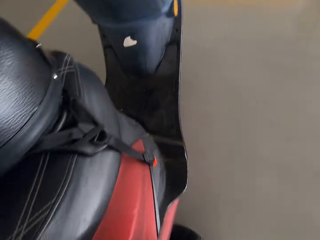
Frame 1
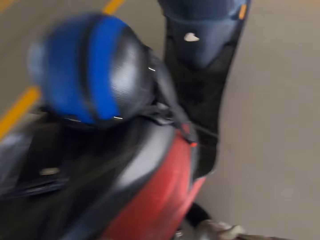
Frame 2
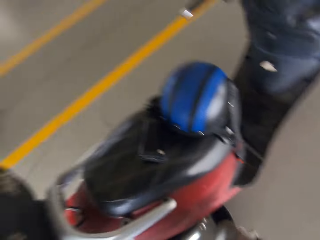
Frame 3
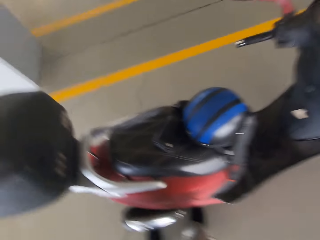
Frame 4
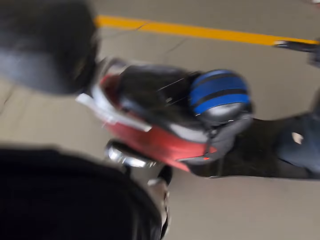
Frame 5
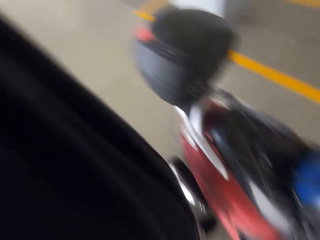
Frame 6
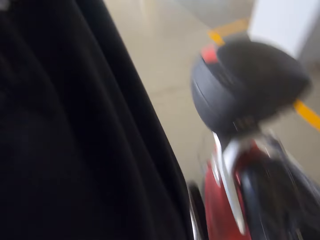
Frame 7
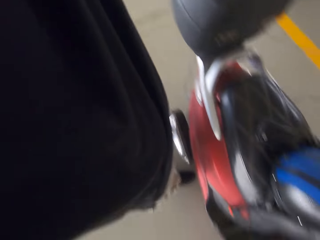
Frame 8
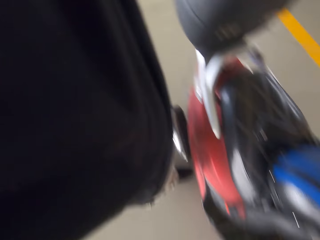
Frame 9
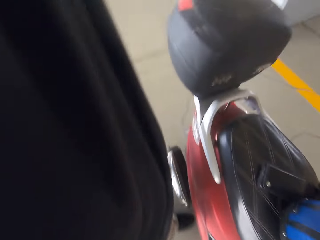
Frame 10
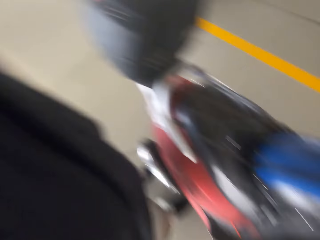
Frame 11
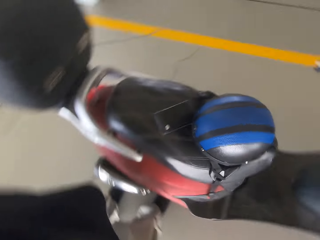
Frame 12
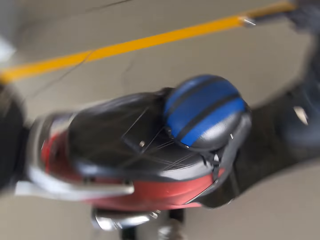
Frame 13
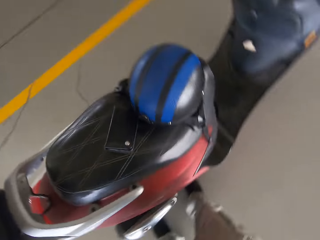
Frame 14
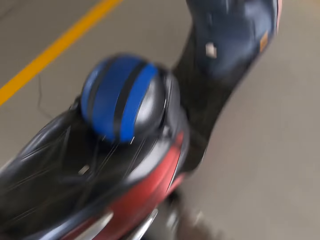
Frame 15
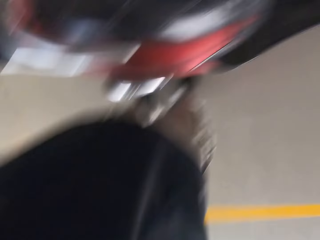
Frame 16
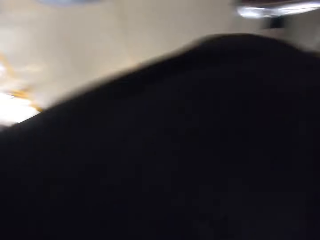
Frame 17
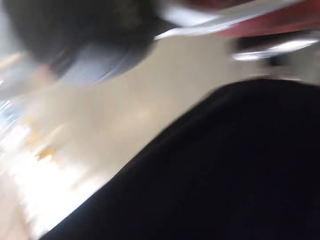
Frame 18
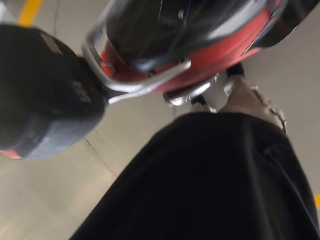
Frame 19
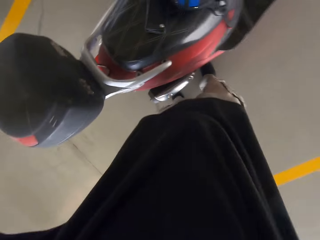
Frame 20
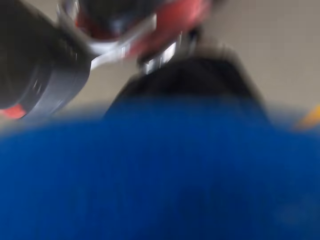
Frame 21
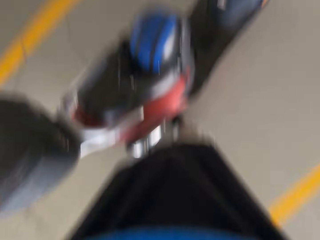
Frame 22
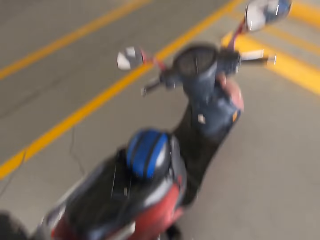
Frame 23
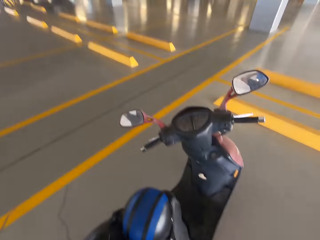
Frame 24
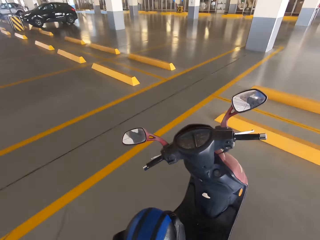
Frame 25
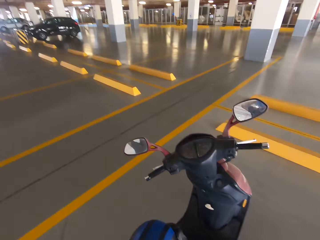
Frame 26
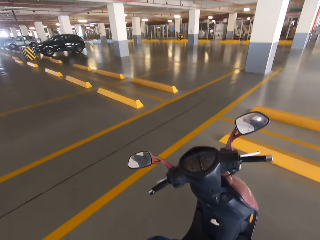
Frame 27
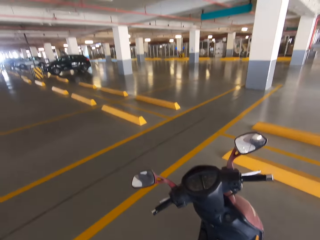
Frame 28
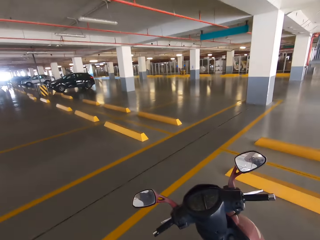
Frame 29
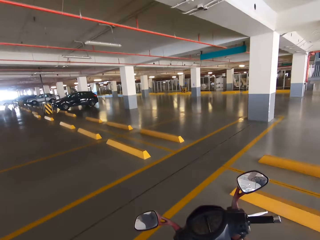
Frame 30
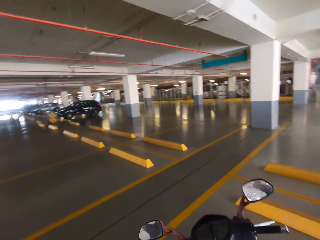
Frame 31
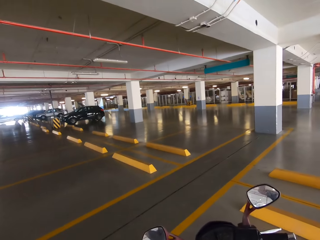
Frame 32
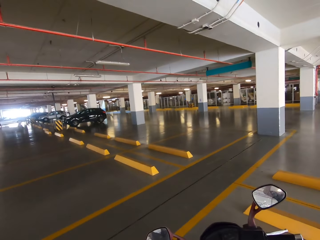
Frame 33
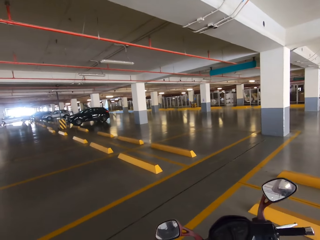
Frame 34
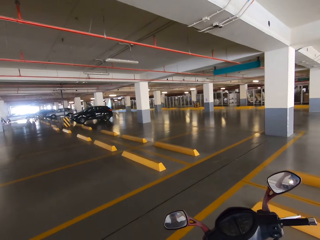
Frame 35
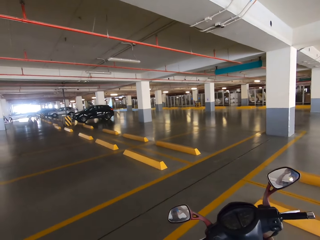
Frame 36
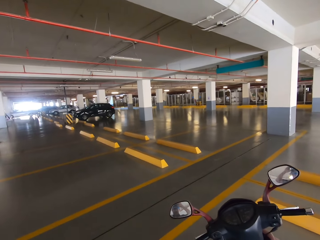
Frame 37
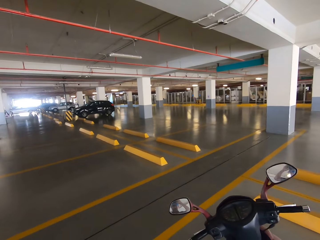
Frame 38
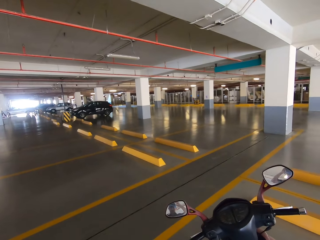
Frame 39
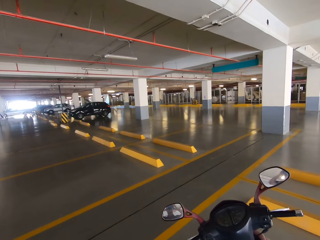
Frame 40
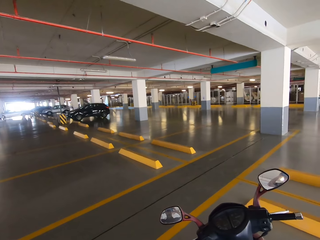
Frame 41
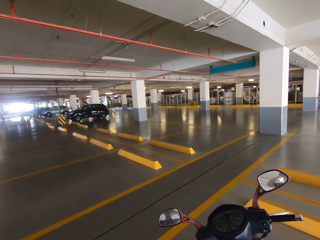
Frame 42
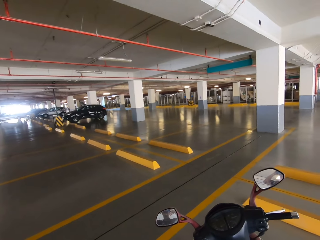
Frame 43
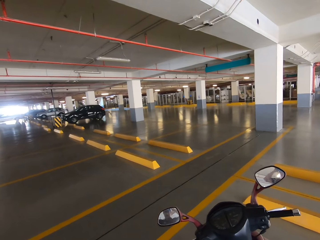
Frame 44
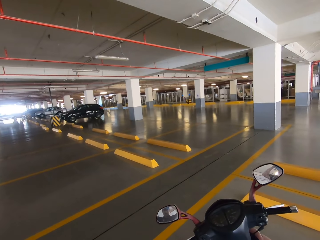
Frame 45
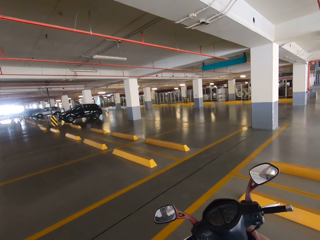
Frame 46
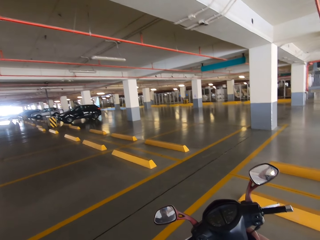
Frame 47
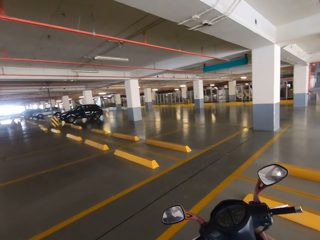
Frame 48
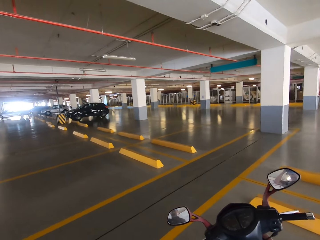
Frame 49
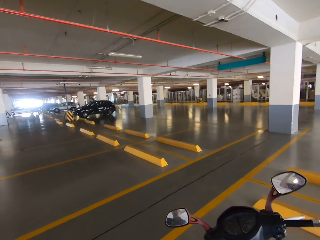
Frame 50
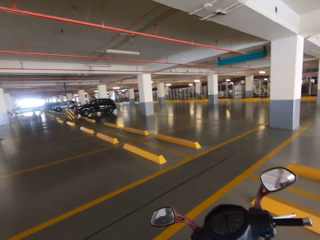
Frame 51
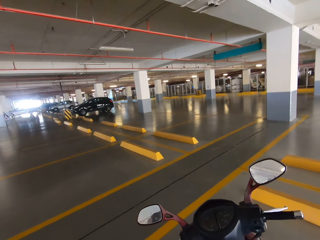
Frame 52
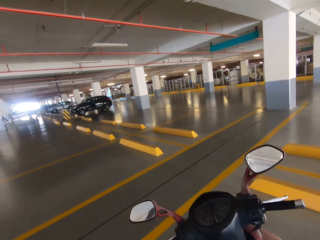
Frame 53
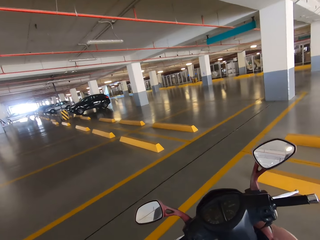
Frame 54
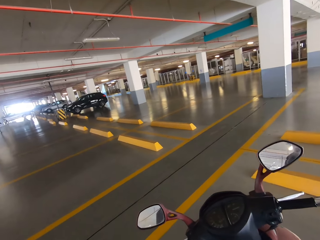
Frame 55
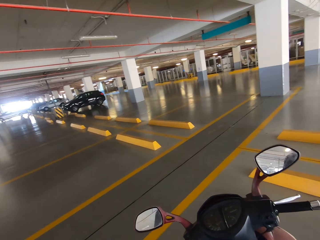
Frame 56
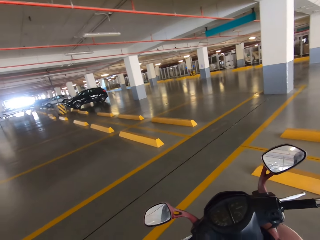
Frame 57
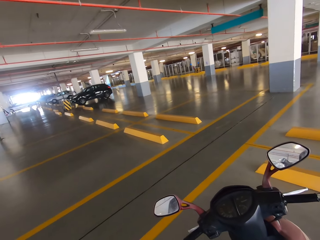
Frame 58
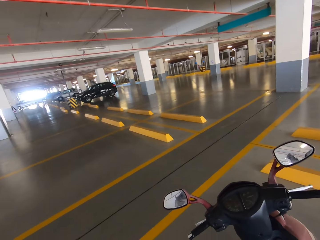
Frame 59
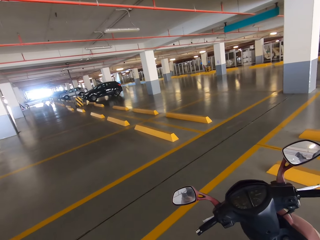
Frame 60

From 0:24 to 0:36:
The camera wearer walks to the bike. They look around the basement parking.

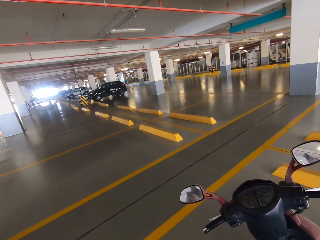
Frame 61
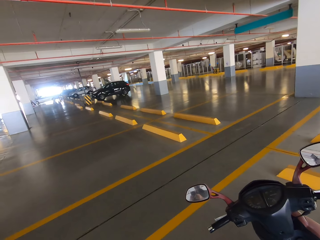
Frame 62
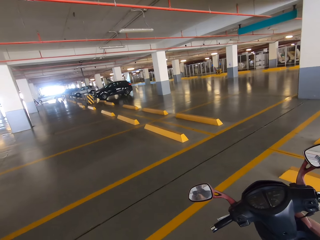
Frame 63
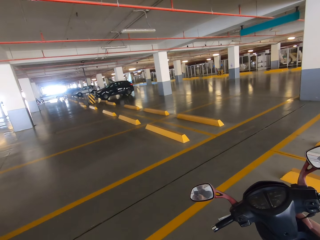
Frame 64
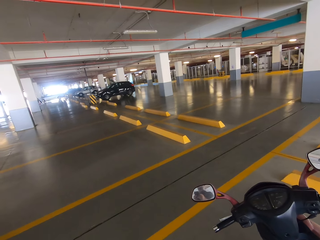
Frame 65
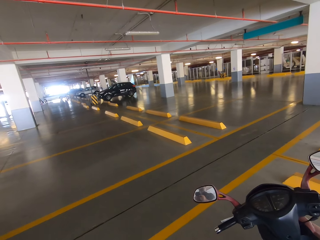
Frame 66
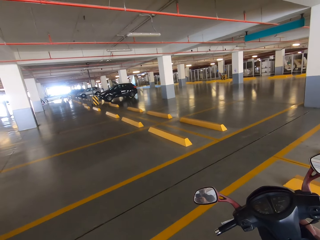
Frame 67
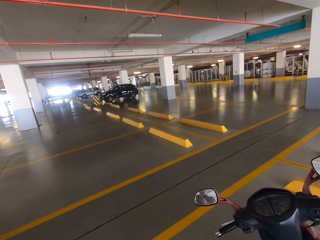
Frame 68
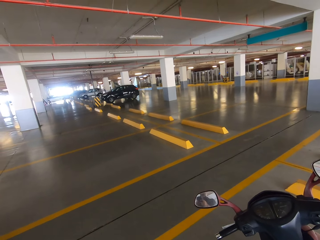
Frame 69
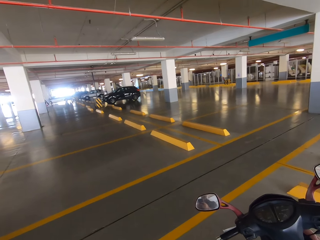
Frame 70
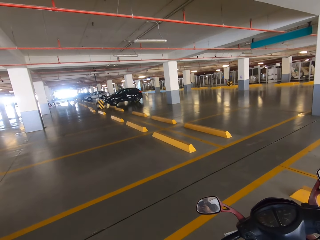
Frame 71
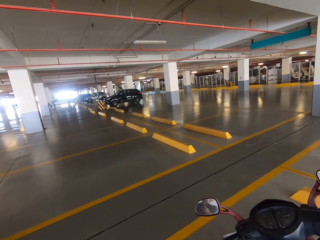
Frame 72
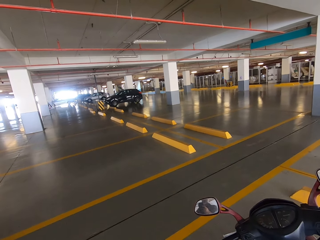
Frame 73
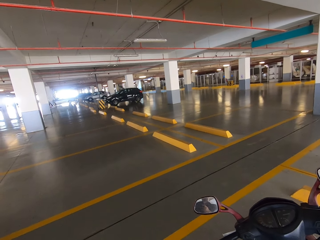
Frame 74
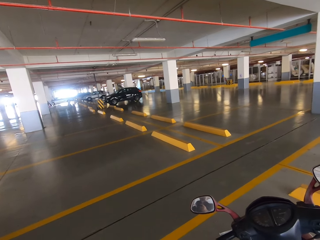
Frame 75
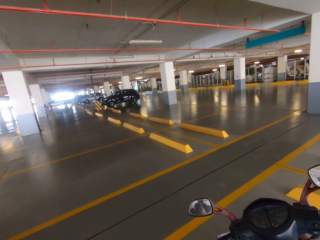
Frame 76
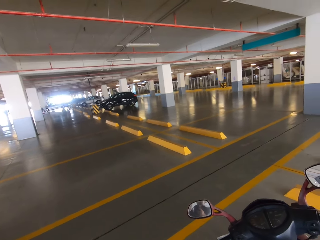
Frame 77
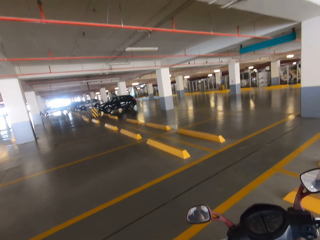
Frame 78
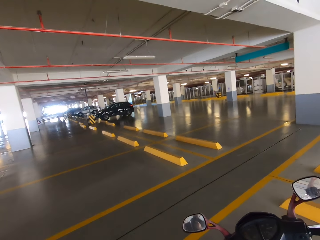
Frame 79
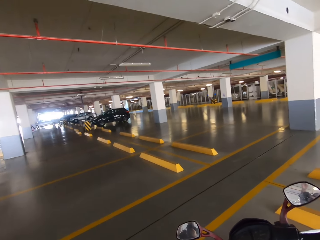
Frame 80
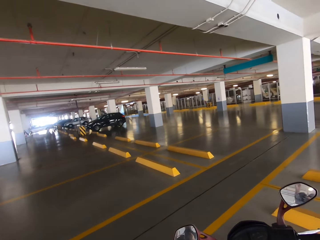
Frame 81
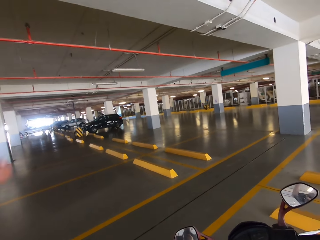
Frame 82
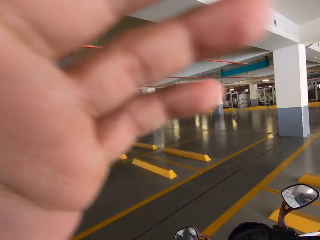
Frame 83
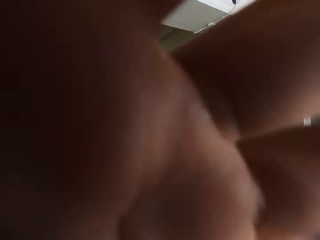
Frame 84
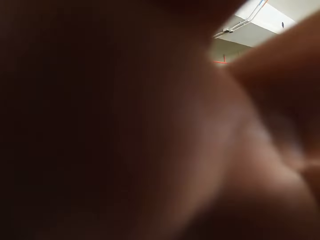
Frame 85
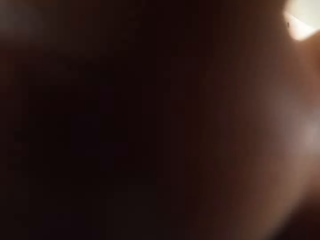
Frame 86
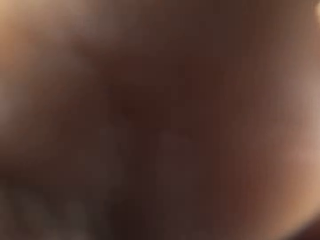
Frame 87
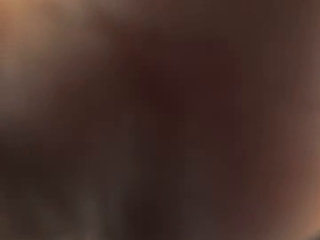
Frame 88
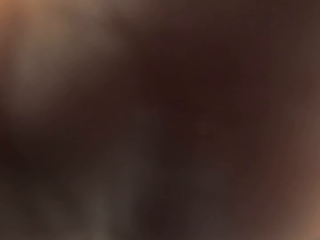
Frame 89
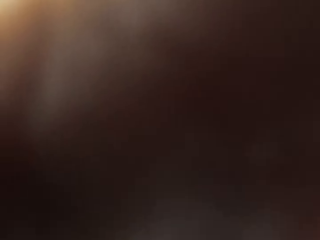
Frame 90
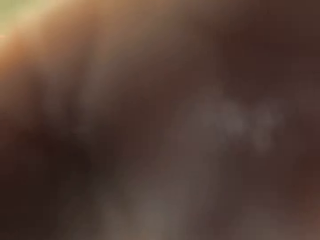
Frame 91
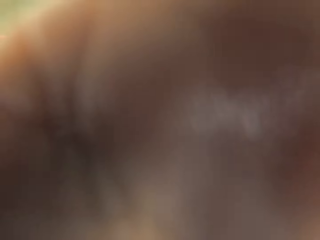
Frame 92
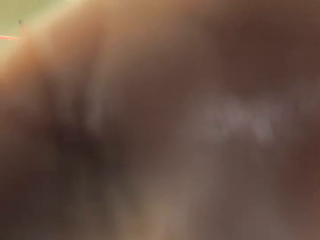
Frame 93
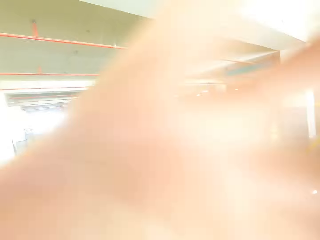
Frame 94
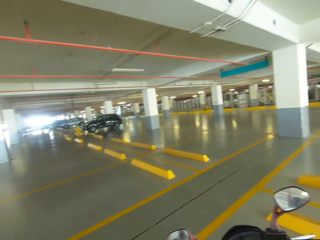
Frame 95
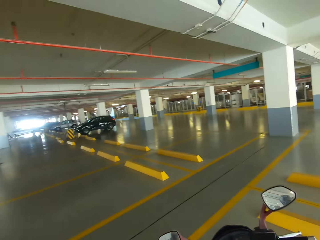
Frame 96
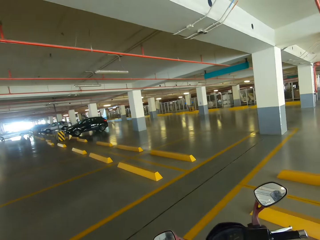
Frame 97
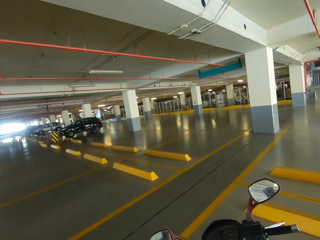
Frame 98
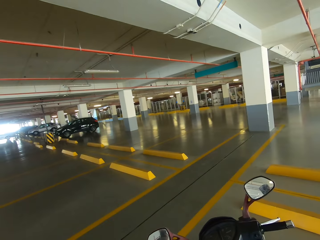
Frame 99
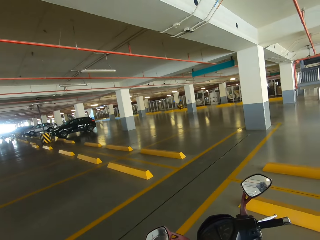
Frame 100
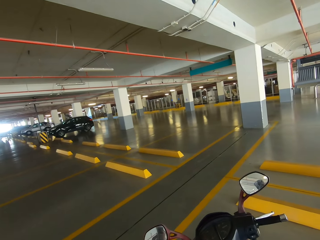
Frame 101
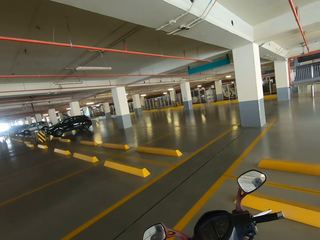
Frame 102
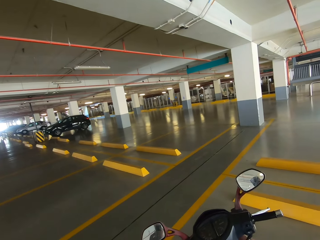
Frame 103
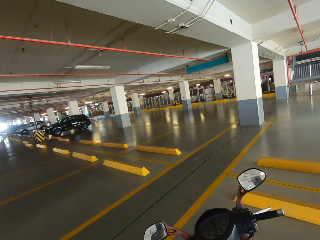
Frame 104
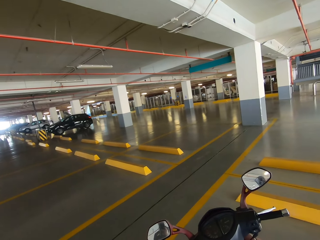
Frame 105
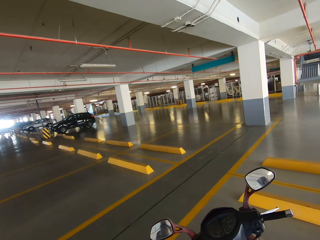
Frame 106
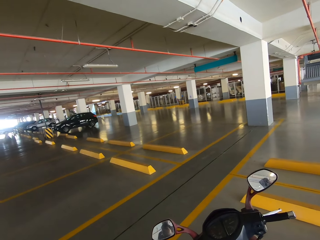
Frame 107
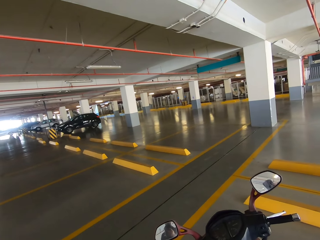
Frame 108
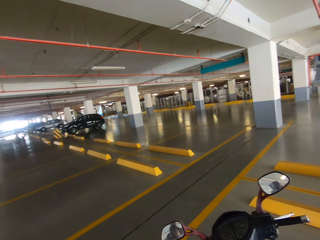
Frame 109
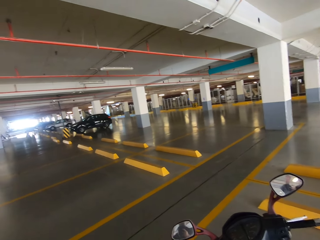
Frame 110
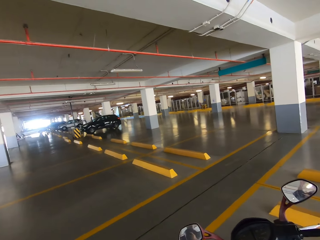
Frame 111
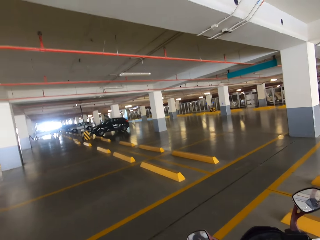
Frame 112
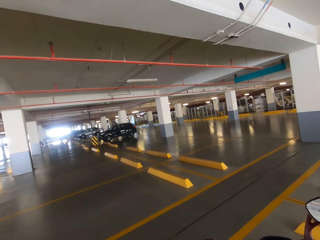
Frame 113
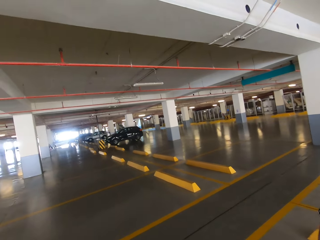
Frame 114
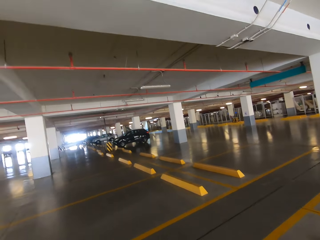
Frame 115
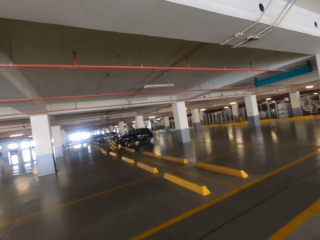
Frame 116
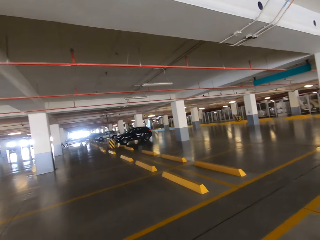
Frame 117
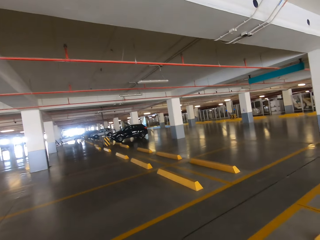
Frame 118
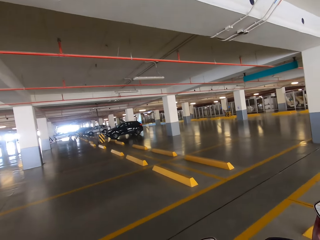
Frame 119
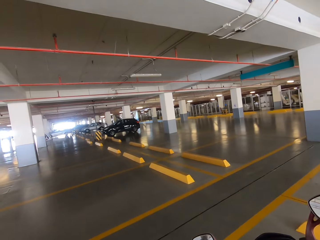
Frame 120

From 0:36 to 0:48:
The camera wearer raises the hand. They adjust the camera.
